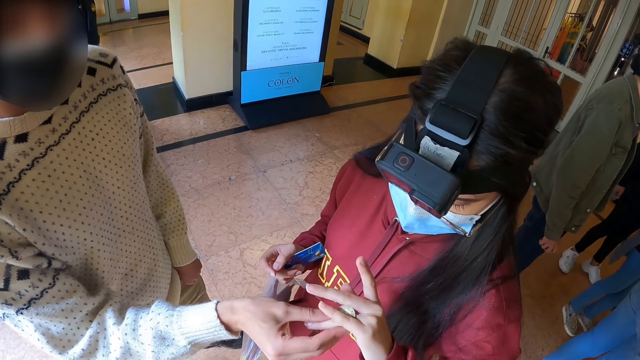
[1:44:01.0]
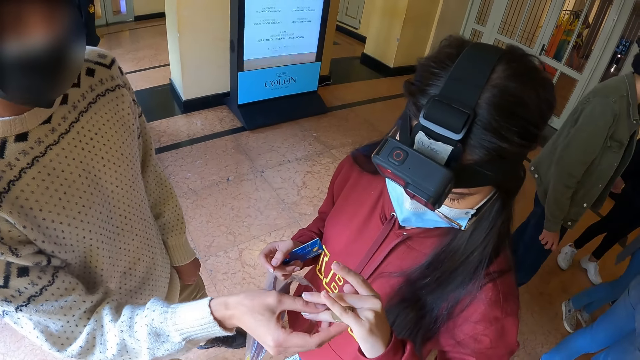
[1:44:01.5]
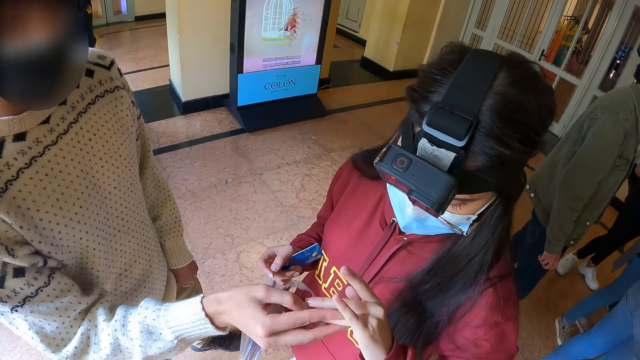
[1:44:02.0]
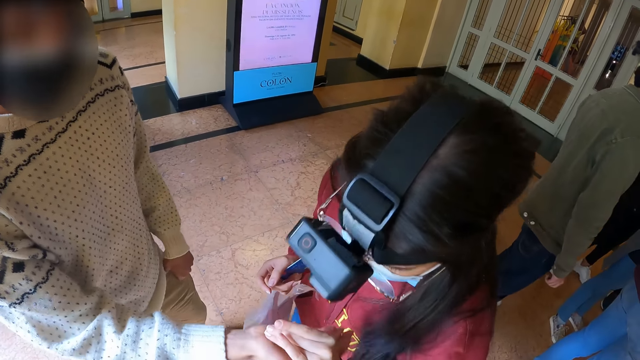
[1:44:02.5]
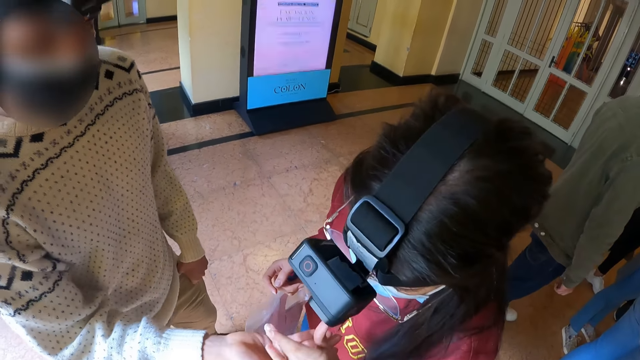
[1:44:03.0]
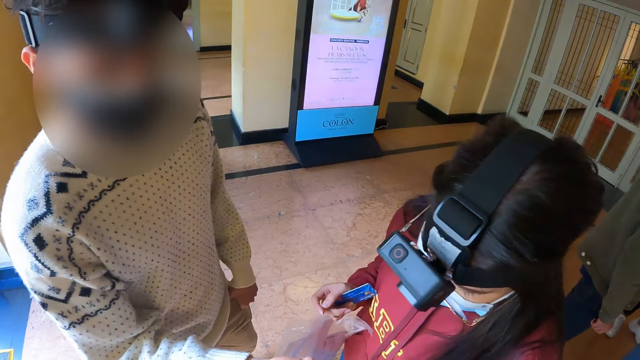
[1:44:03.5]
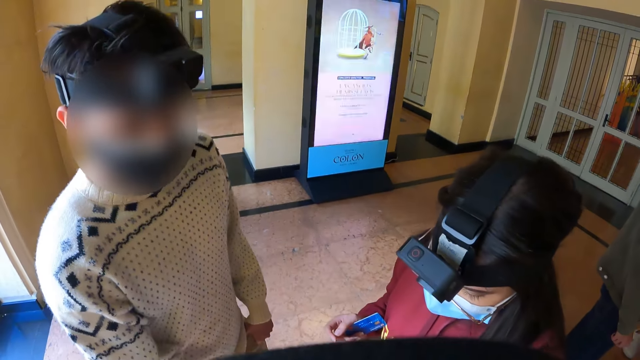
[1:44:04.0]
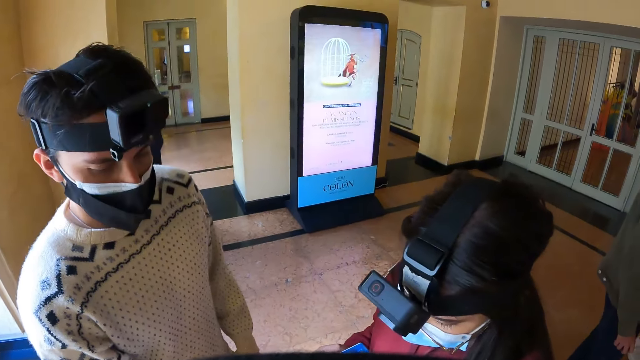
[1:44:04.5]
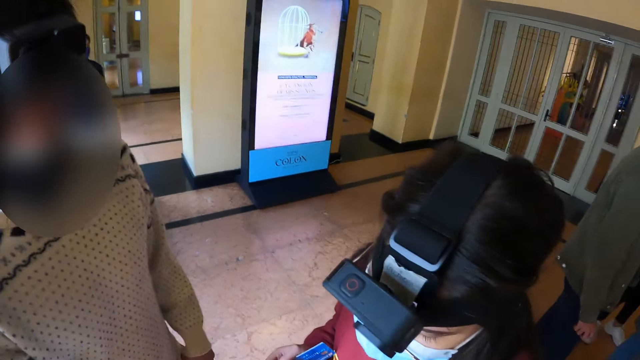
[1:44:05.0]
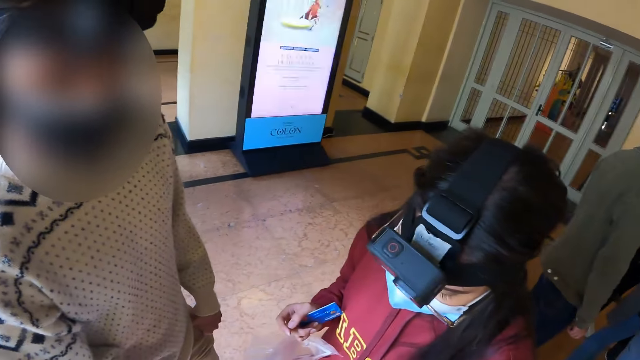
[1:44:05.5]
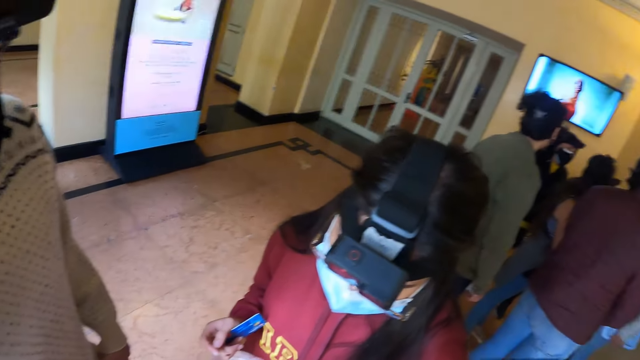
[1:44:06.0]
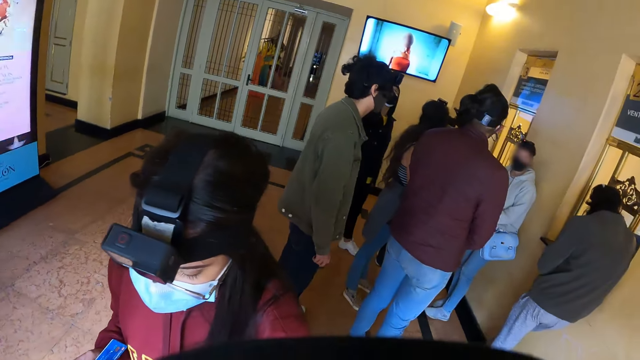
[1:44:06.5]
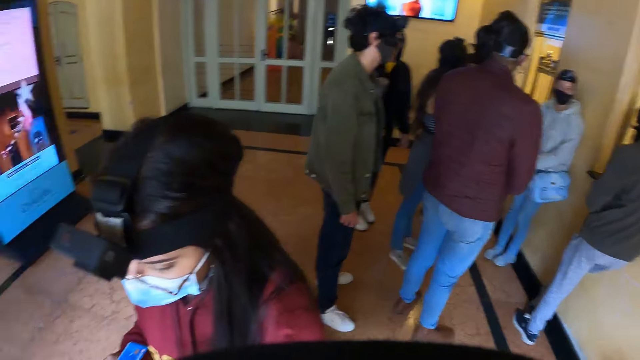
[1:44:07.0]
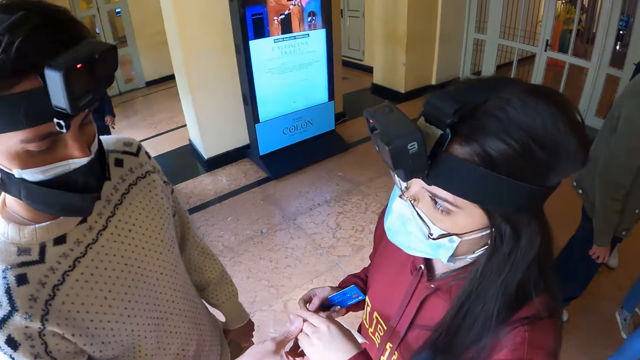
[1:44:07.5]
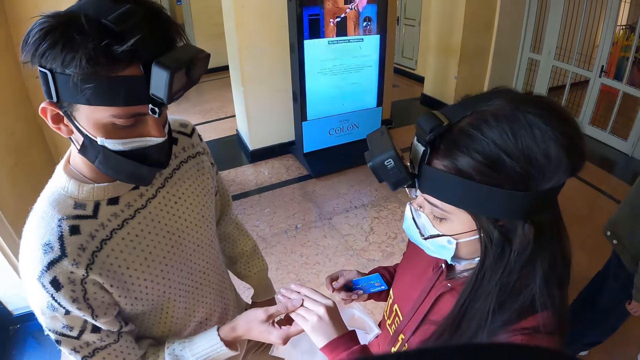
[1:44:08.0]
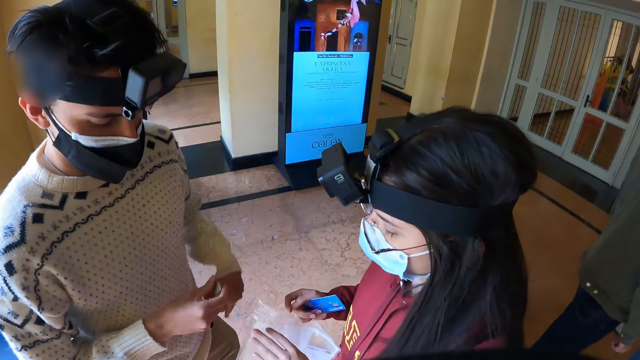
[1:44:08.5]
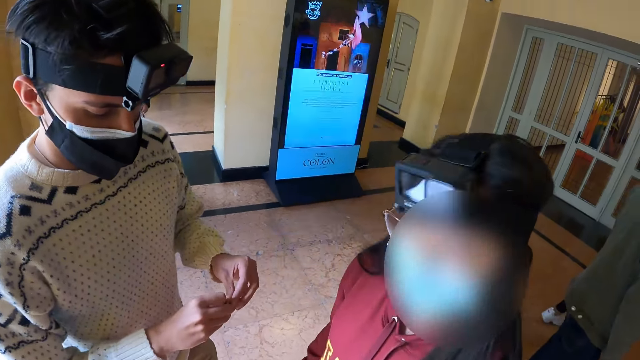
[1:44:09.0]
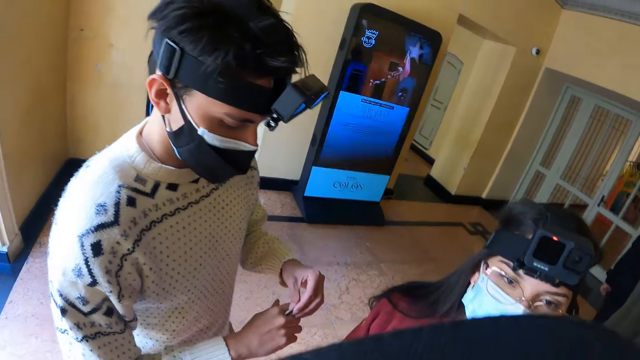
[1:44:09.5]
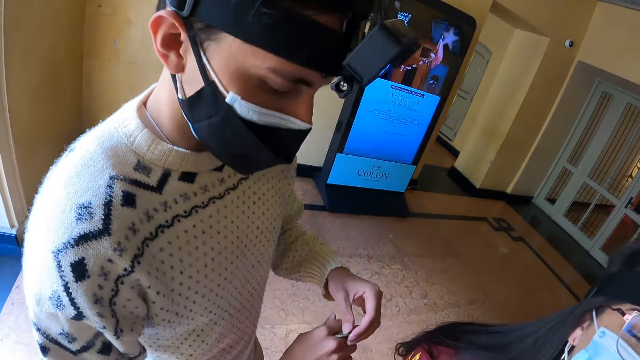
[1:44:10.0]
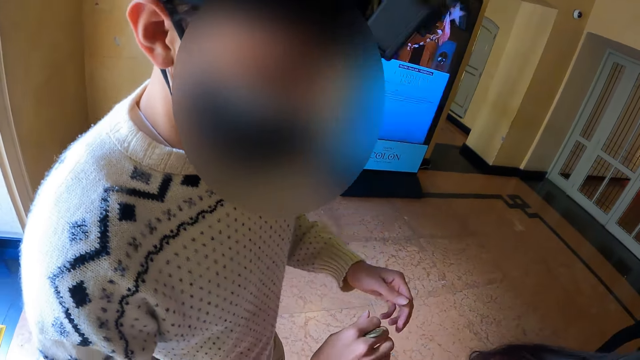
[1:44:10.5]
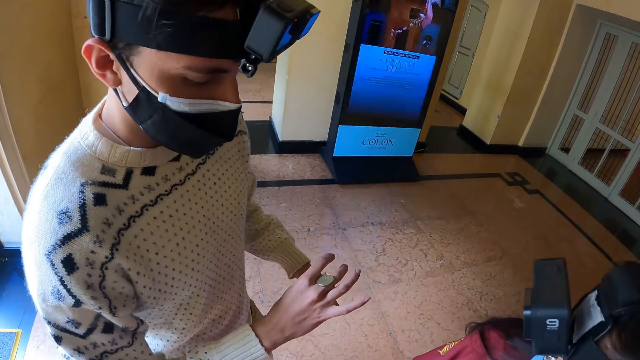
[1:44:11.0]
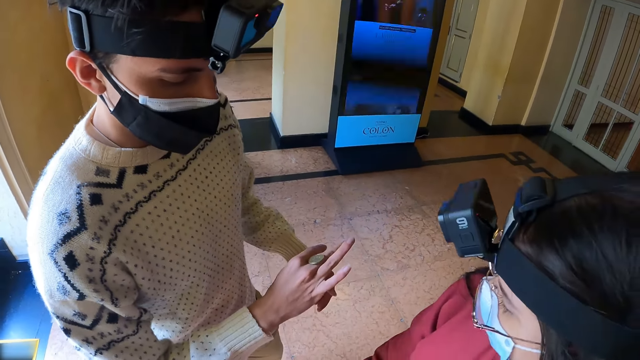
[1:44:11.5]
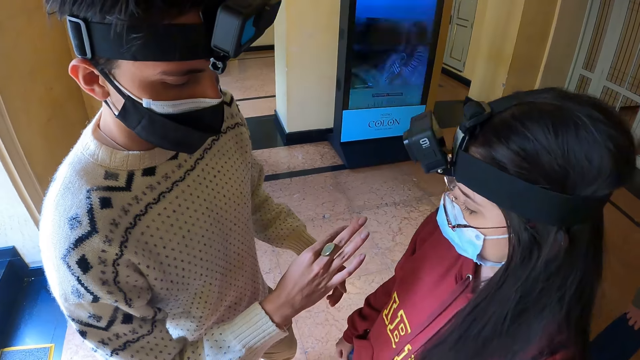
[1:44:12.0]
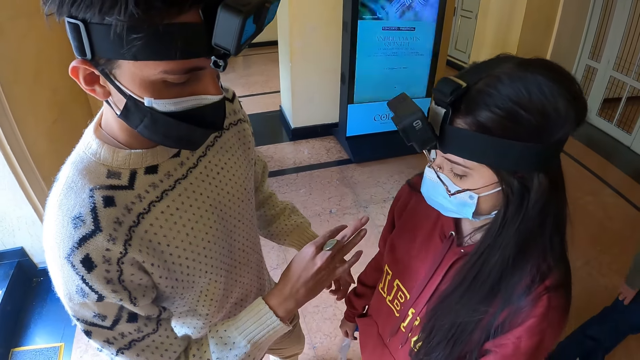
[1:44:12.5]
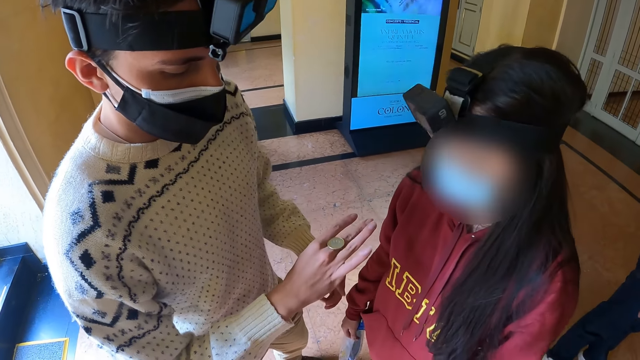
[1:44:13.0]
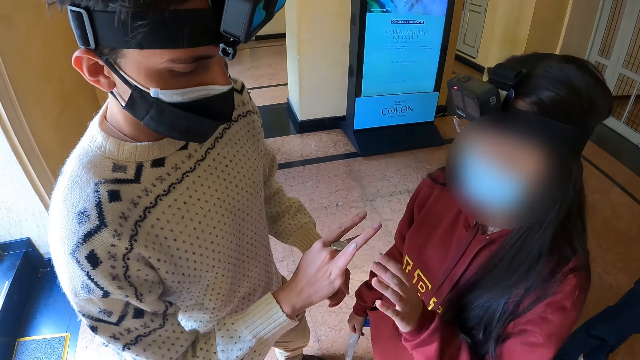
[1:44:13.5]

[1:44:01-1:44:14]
A person takes the coin from another person. The first person moves the coin around his fingers.

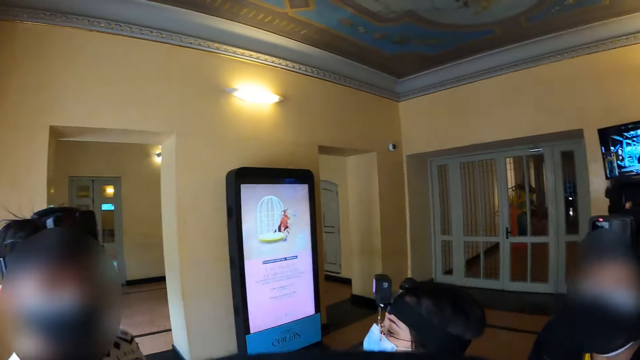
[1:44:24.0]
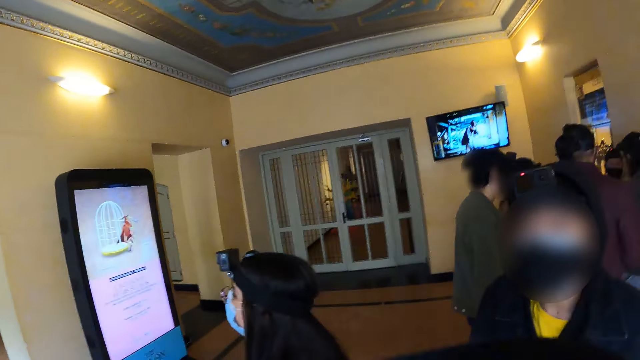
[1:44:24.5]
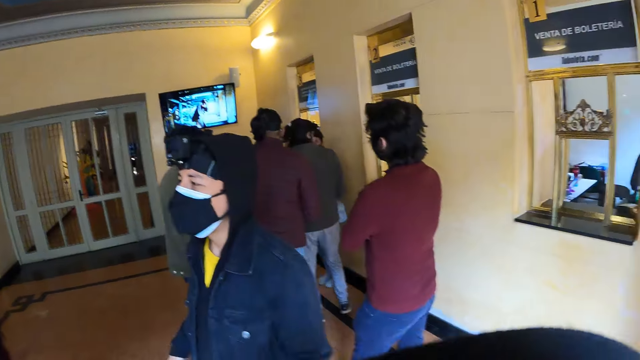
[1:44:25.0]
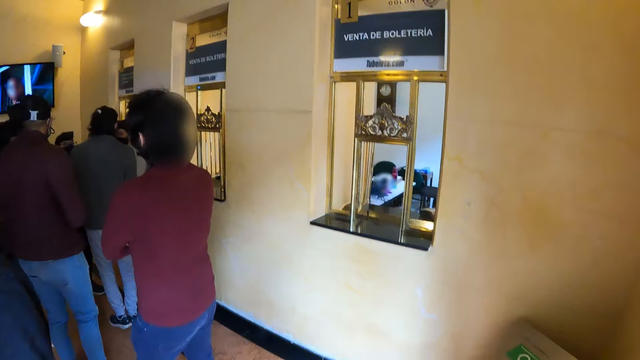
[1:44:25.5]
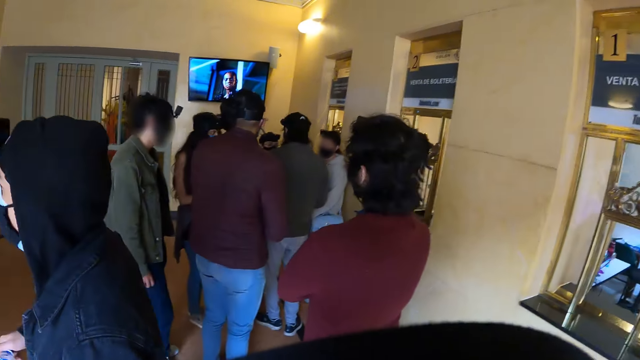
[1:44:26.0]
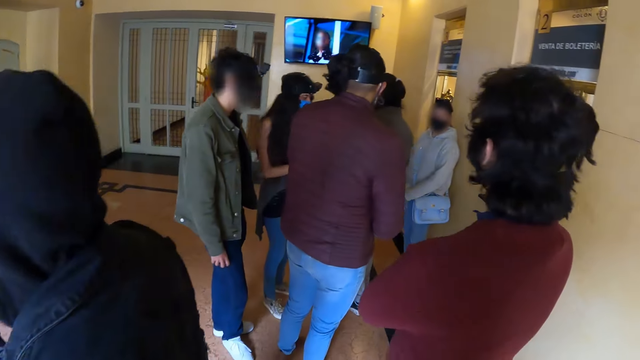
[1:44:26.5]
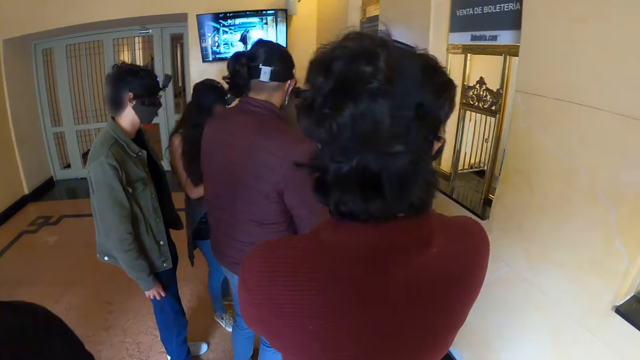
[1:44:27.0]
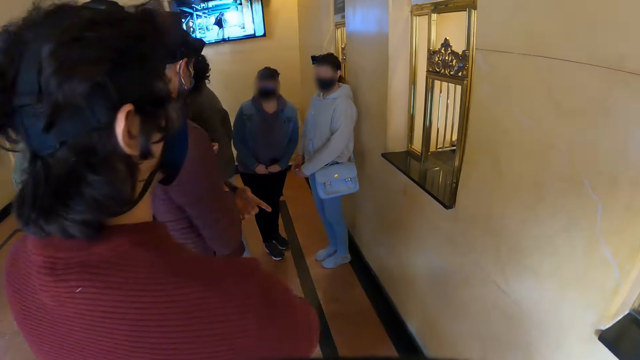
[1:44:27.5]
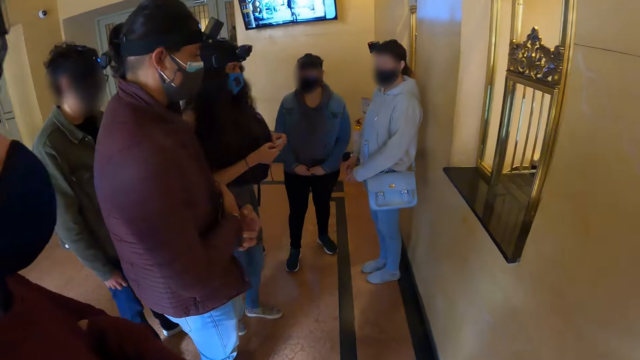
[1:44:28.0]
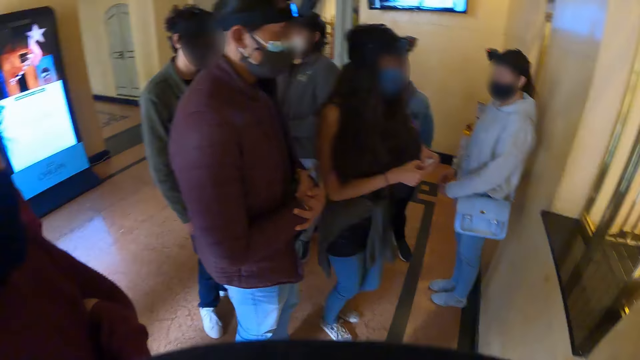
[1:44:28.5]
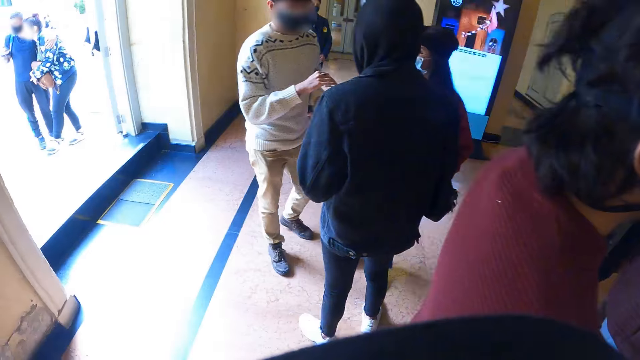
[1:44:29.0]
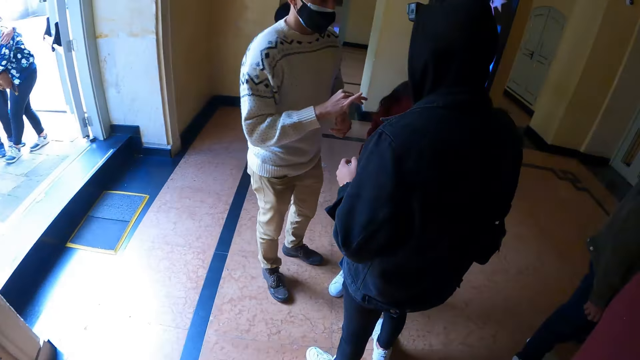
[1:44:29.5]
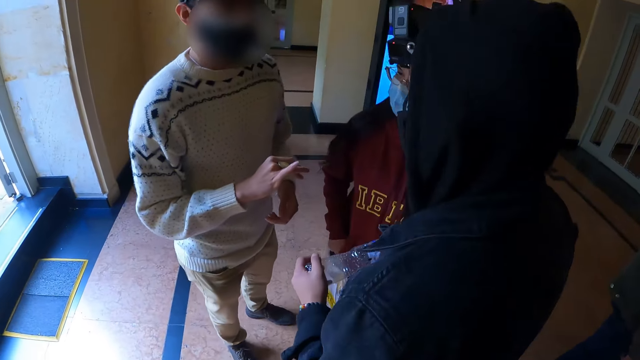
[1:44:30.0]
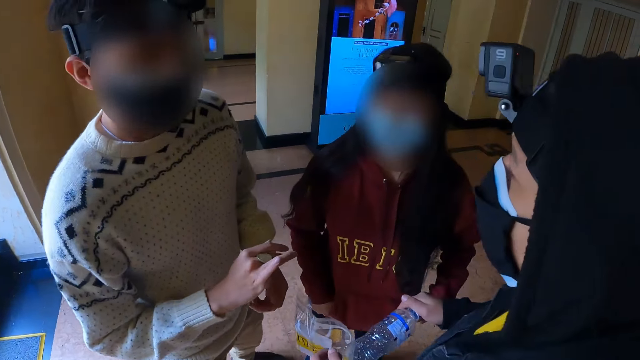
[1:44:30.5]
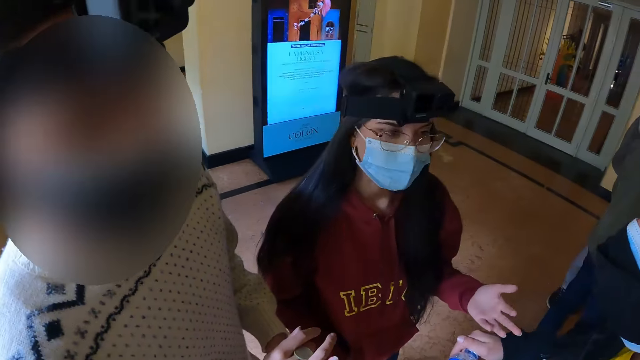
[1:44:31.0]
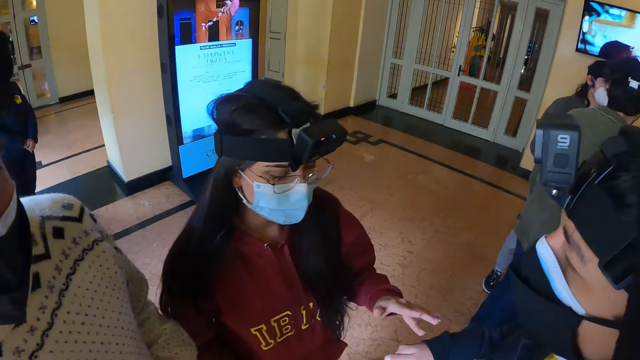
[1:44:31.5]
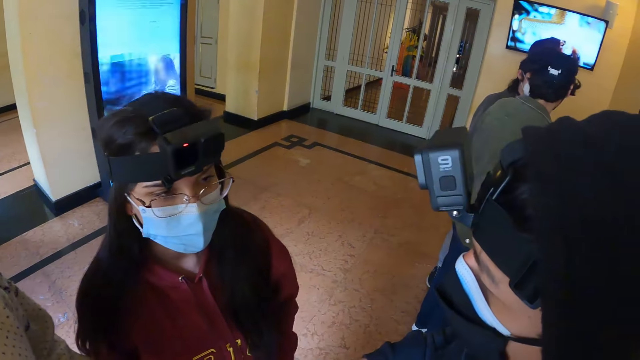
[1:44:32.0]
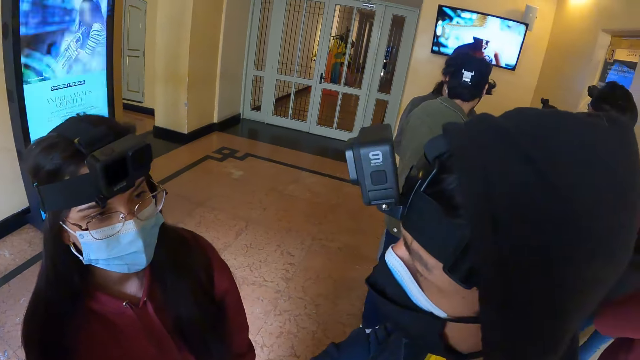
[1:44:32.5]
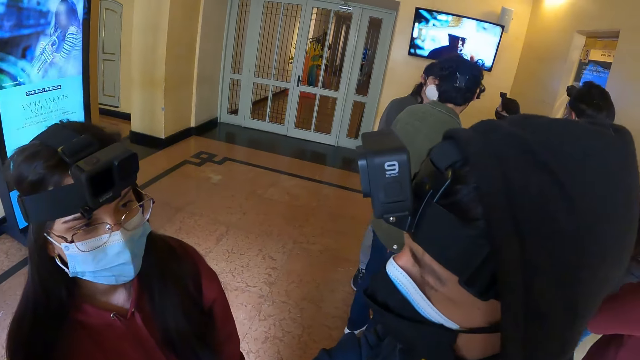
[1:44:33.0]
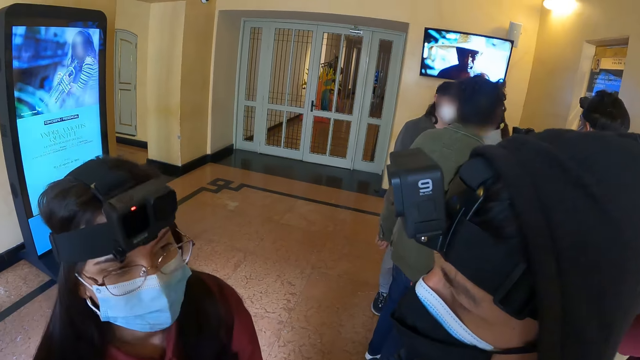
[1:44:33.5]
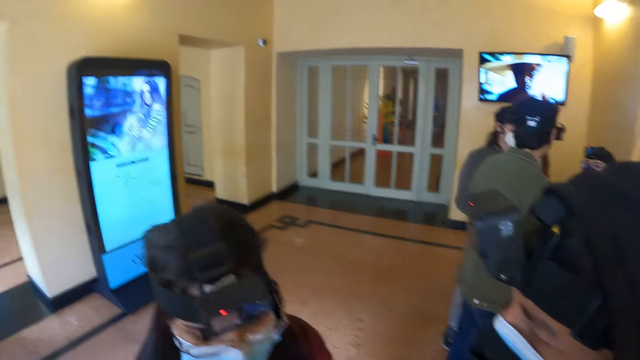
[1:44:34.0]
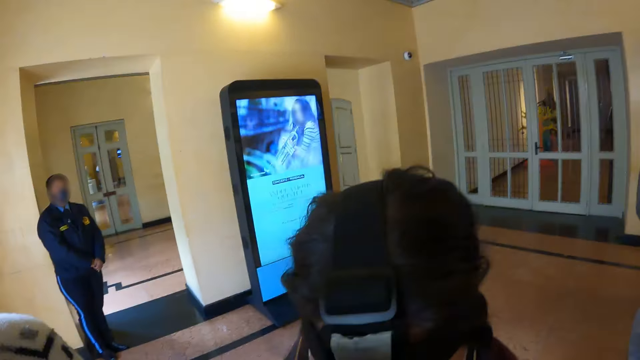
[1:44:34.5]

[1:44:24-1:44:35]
The camera wearer walks around. They stop near a woman.
